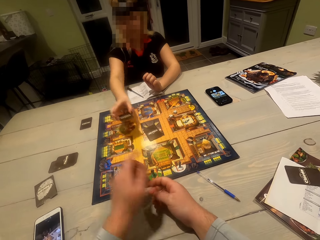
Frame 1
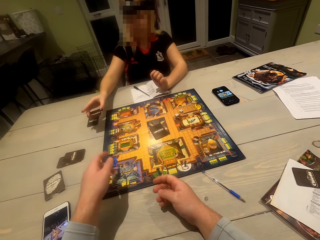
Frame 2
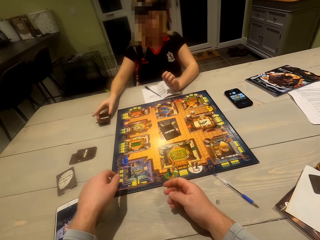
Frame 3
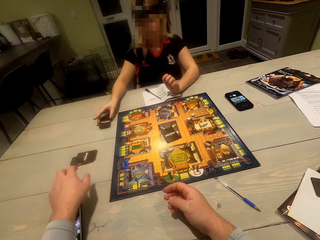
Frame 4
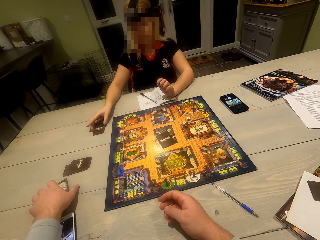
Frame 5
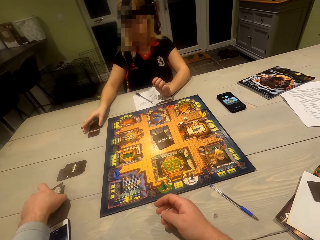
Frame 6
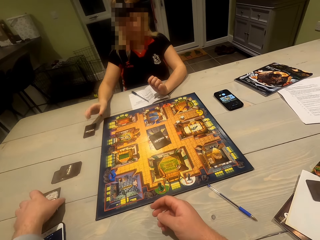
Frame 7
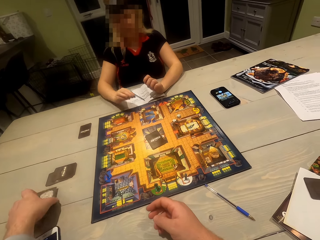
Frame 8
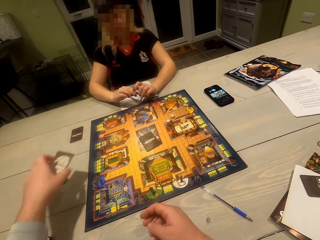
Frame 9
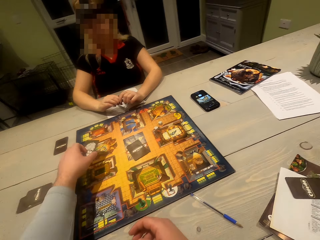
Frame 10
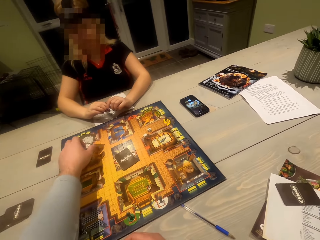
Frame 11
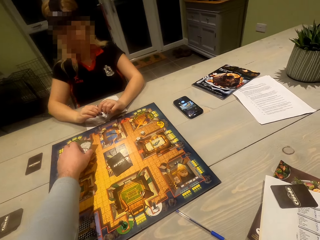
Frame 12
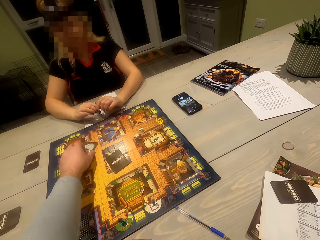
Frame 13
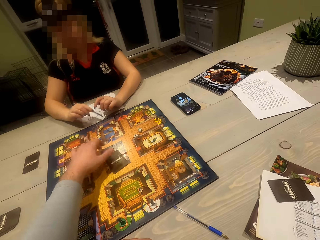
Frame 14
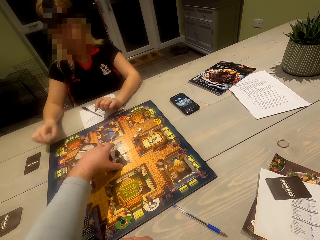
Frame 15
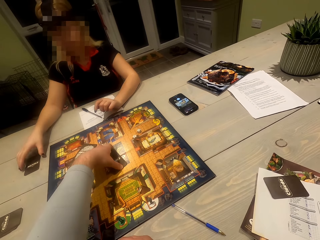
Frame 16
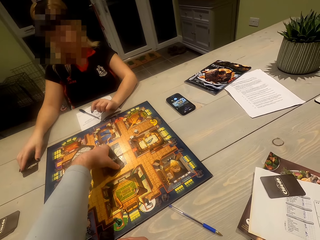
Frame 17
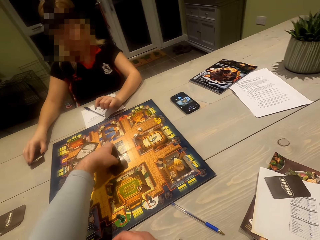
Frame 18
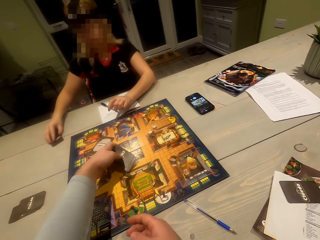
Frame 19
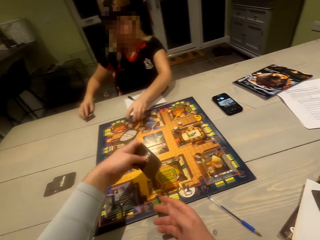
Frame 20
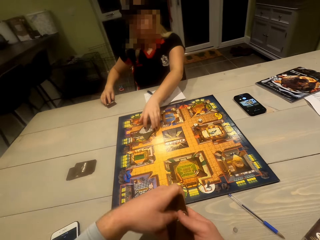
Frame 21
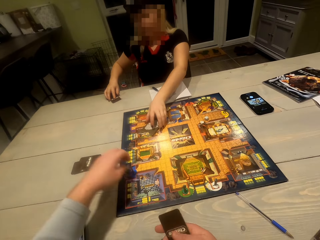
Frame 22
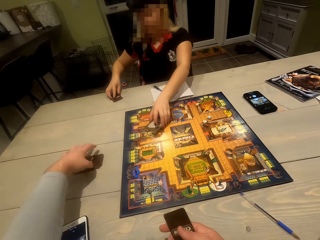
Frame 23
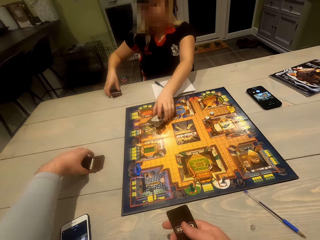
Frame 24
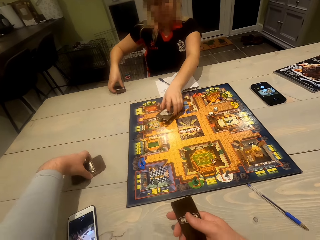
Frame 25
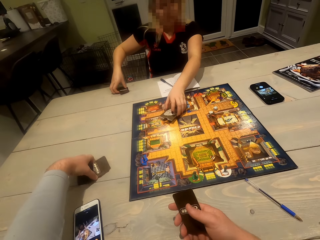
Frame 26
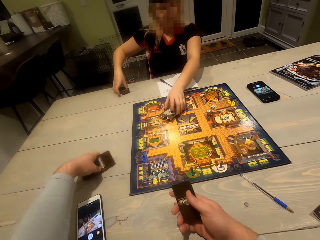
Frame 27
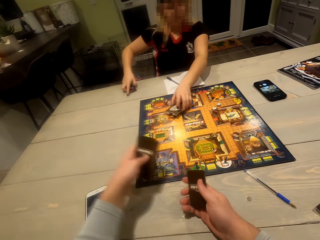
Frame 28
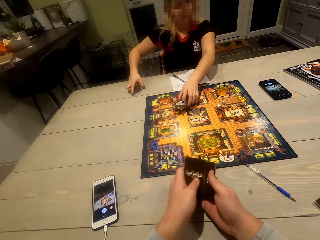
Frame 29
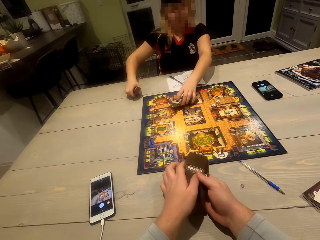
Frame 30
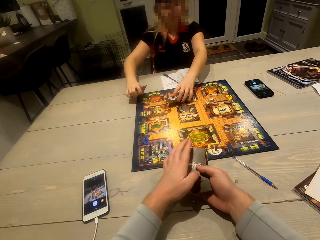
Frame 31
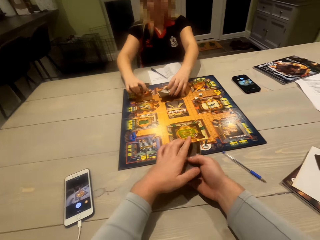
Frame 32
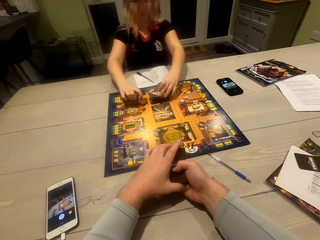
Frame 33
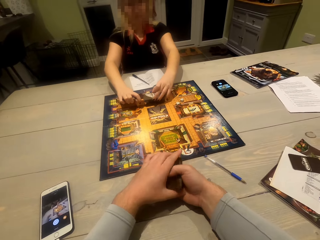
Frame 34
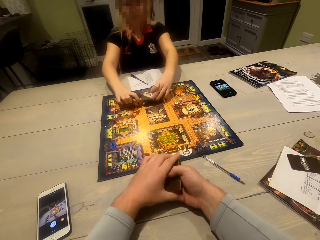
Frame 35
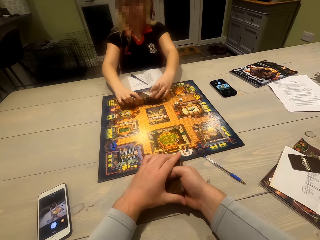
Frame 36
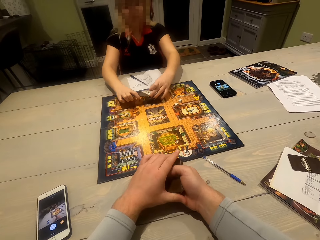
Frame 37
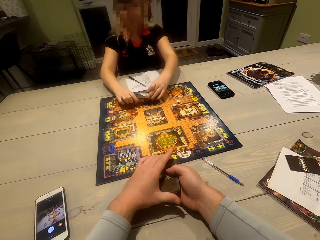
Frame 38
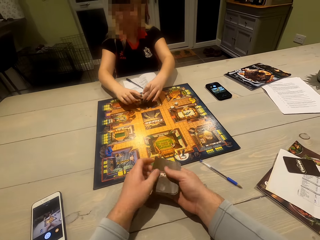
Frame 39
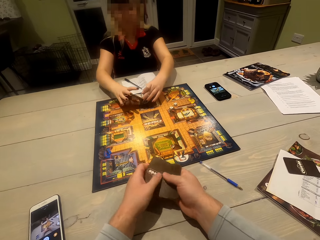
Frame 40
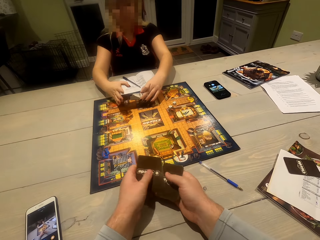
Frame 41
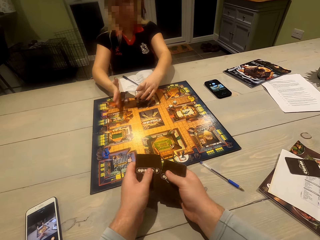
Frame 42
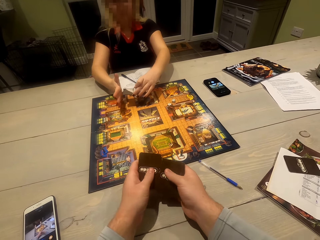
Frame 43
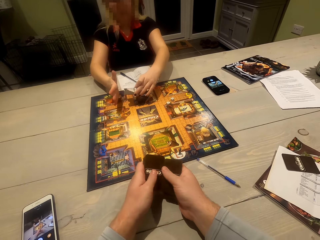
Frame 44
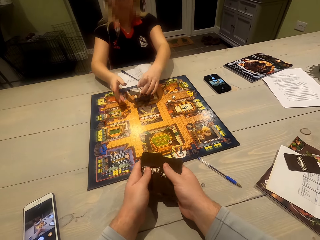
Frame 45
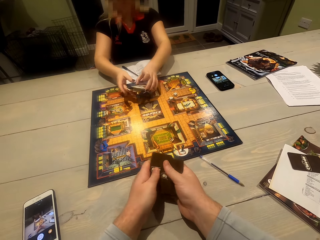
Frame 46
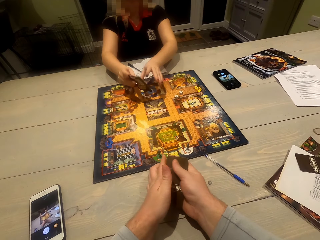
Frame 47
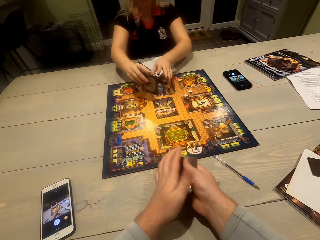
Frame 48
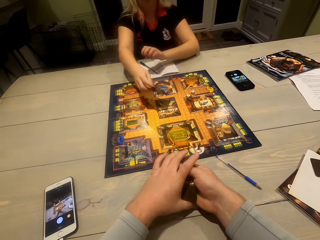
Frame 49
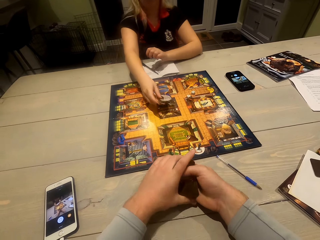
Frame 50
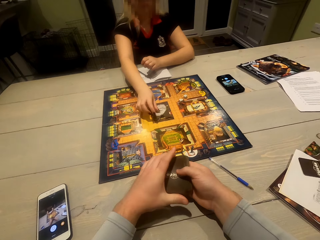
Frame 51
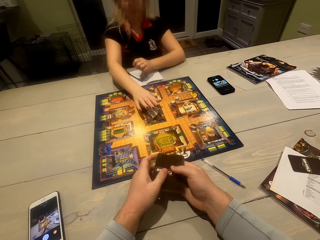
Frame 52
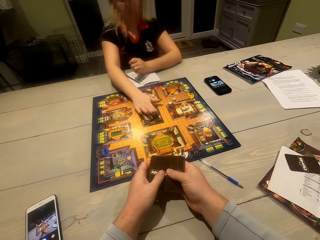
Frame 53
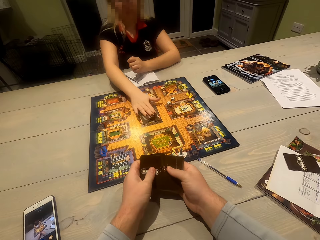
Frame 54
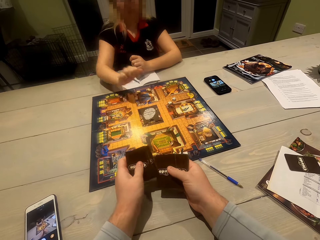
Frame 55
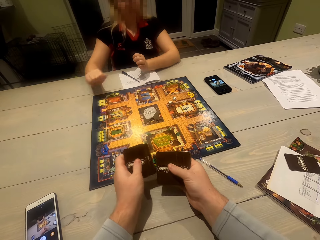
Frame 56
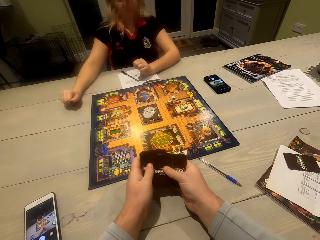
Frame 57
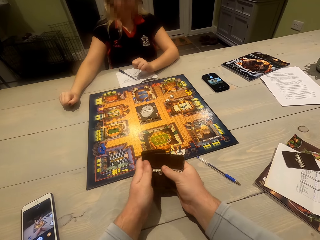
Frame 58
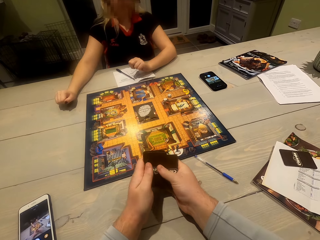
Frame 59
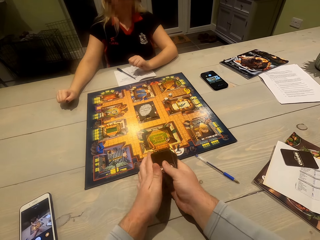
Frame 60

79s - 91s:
A woman puts the card on the table. The camera wearer picks the cards on the table. They put the cards on the gameboard. They pick the cards on the gameboard. The woman picks the cards on the table. The camera wearer transfers the cards to the right hand. The woman picks the cards pack on the gameboard. The camera wearer picks the cards on the table and adjusts the cards. The woman puts the cards in the cards pack. The camera wearer shuffles the cards. The woman puts the cards pack on the gameboard and picks the cards on the gameboard.

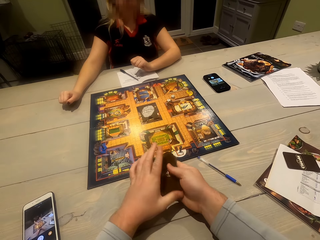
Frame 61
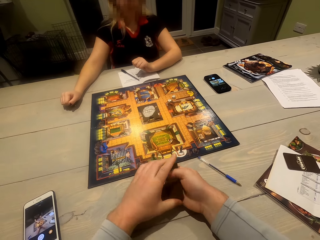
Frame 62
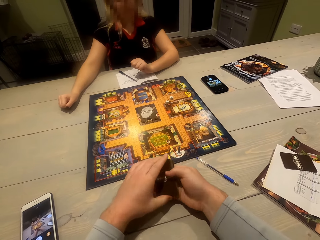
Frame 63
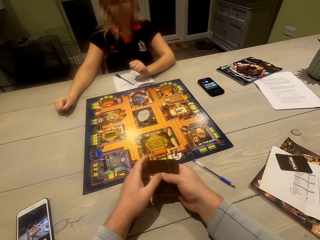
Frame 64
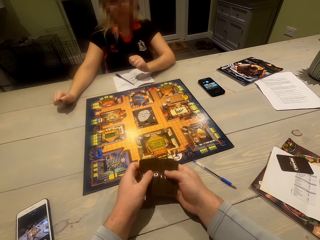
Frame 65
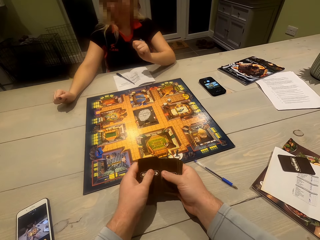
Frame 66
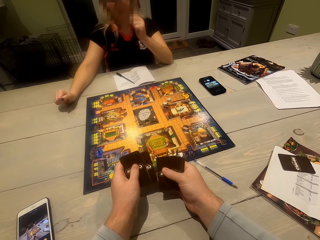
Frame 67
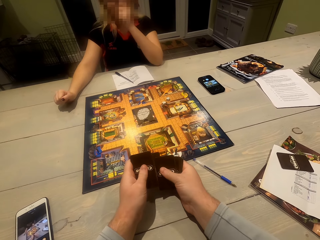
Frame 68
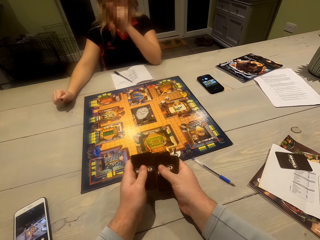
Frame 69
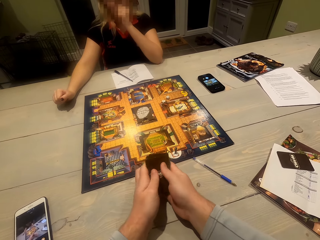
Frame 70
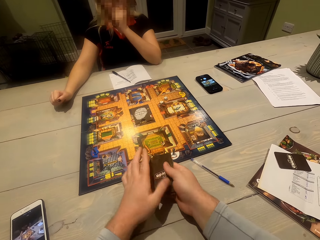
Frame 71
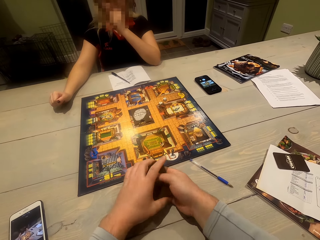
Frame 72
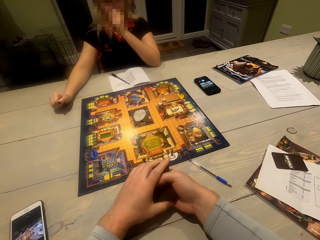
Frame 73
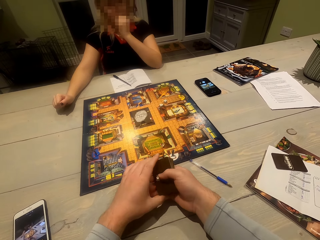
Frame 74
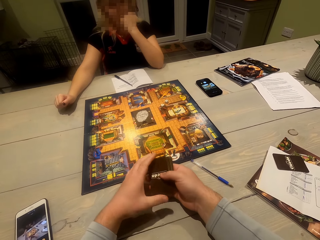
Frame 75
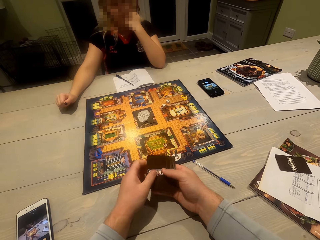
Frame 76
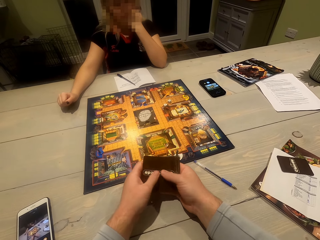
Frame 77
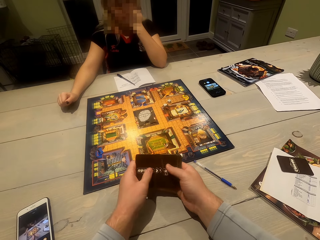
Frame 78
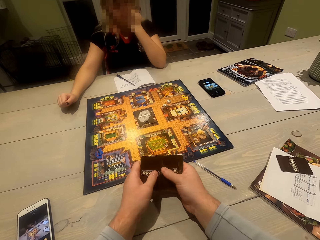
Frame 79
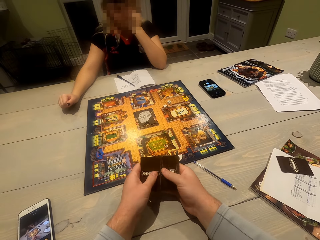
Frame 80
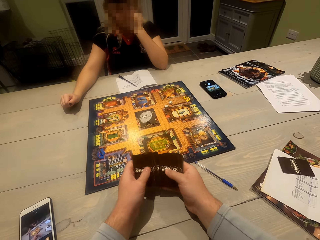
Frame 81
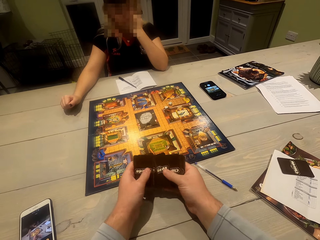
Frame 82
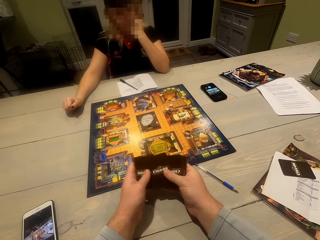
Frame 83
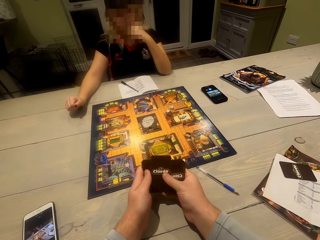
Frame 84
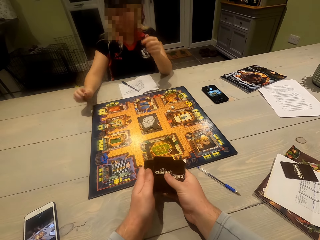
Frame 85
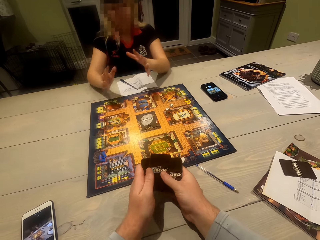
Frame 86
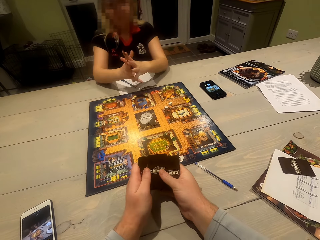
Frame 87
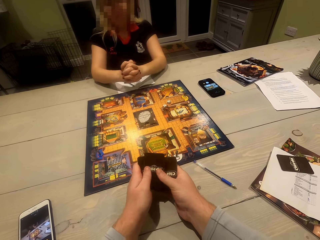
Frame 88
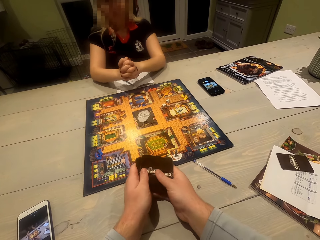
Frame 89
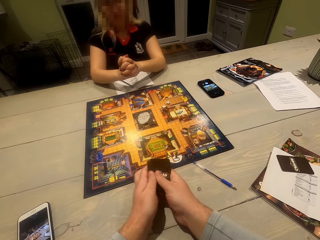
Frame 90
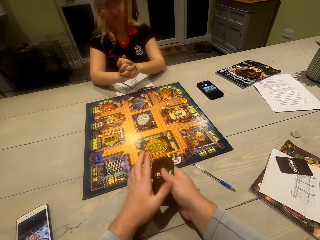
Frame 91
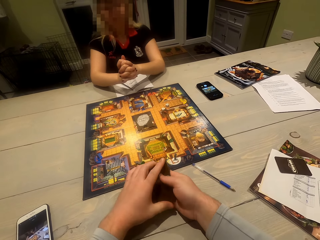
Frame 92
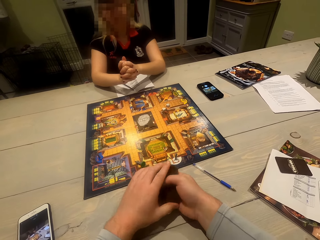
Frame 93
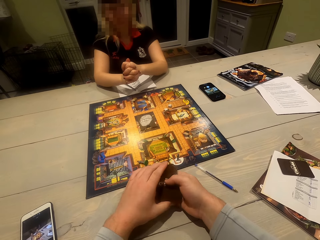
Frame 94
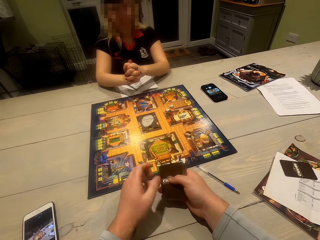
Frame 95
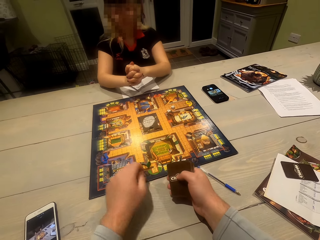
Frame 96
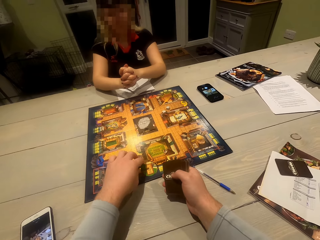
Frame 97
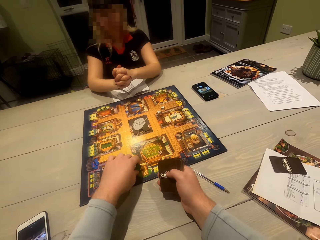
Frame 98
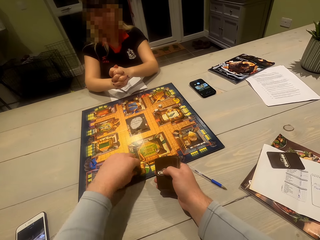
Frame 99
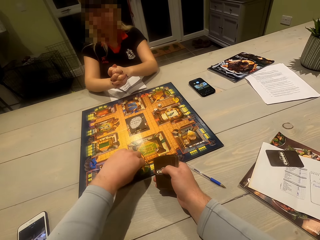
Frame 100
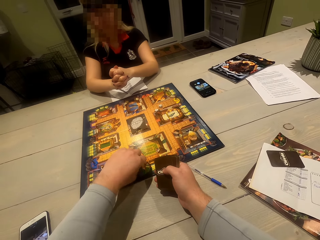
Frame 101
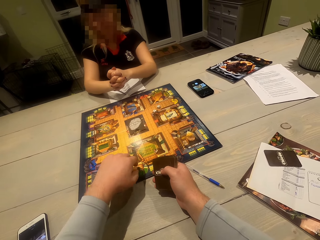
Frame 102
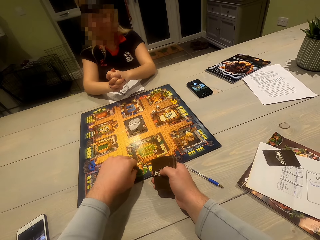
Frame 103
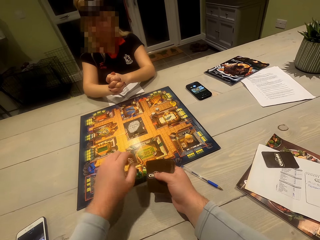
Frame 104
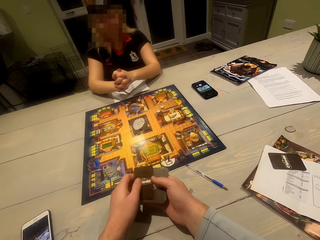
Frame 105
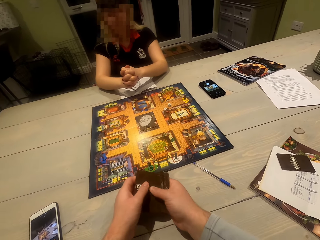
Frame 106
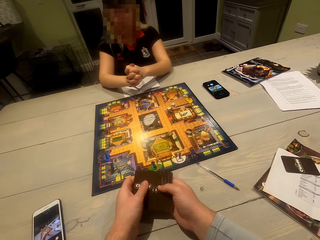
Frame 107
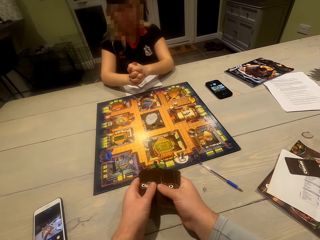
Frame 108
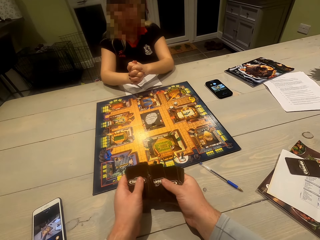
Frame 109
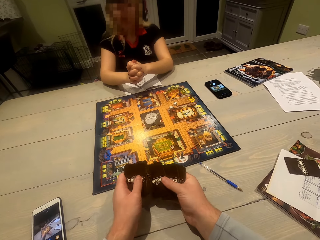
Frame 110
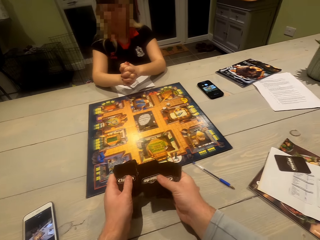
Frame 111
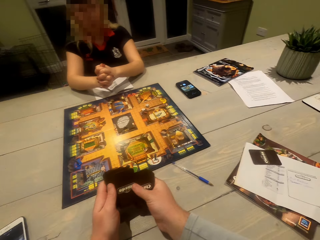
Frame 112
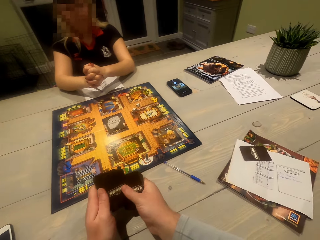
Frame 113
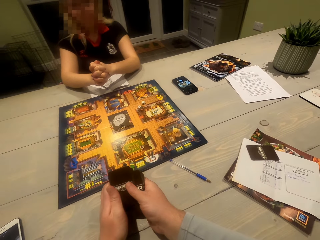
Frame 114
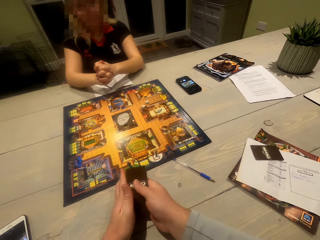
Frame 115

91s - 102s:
The camera wearer shuffles the cards. A woman adjusts the left hand. The woman clasps fingers. The camera wearer adjusts a token on the gameboard. They shuffle the cards.
